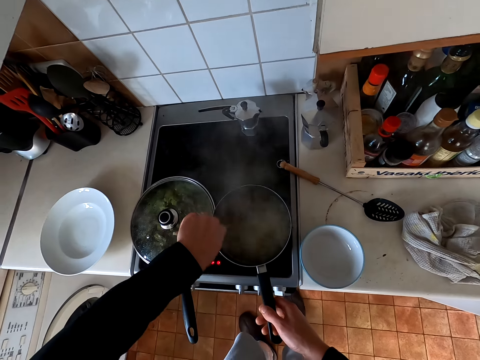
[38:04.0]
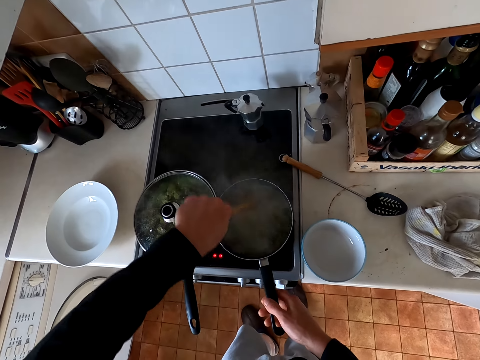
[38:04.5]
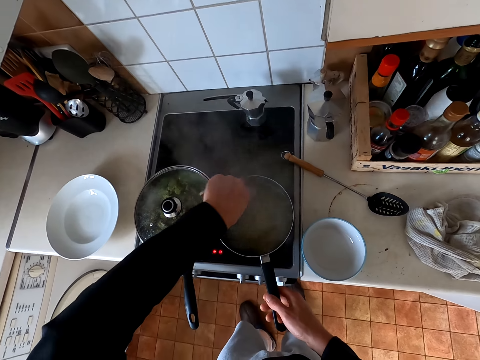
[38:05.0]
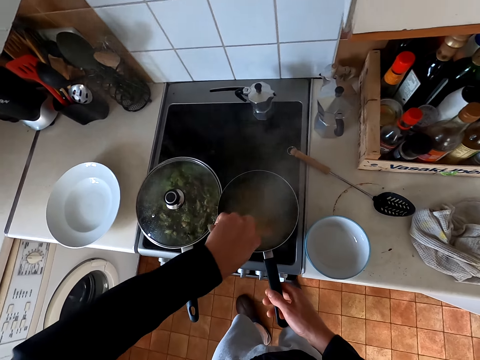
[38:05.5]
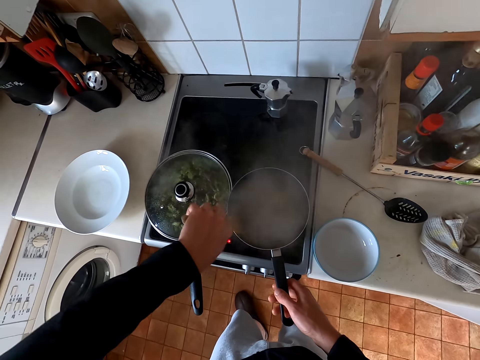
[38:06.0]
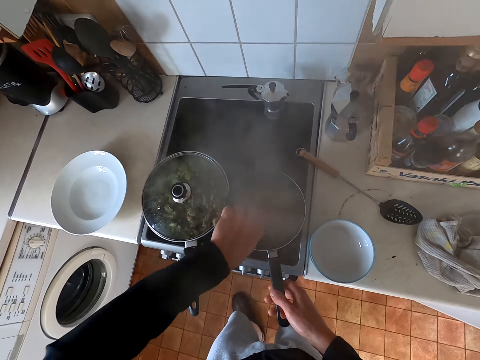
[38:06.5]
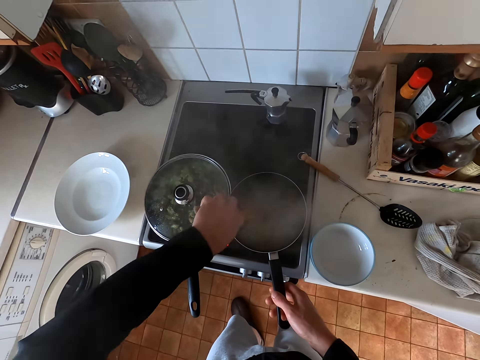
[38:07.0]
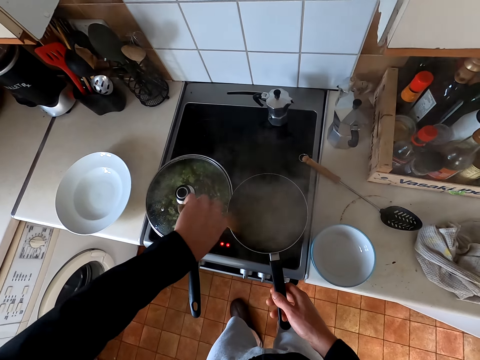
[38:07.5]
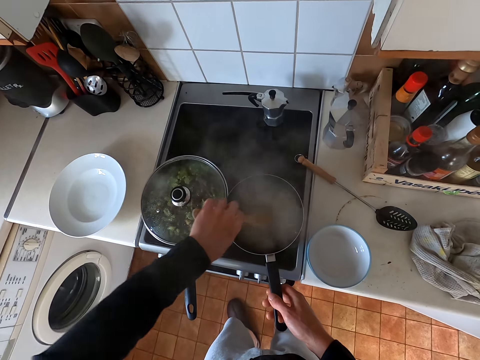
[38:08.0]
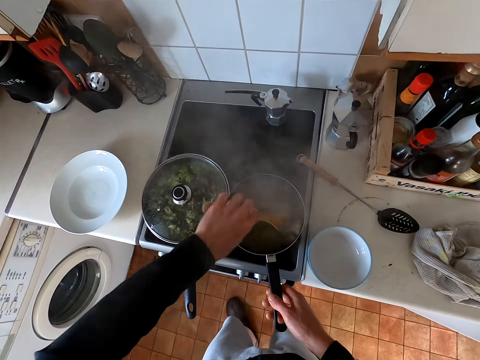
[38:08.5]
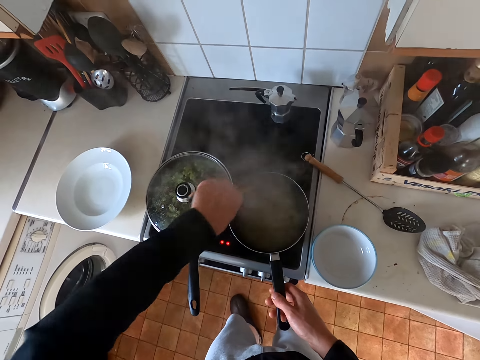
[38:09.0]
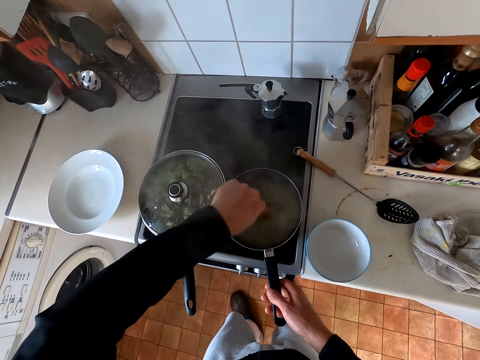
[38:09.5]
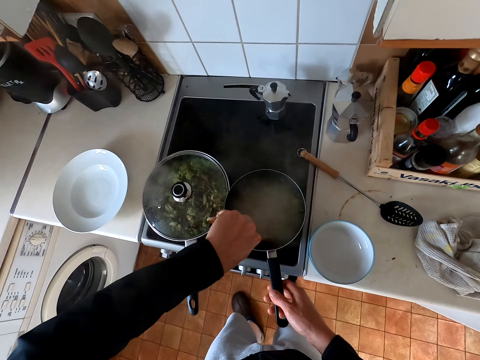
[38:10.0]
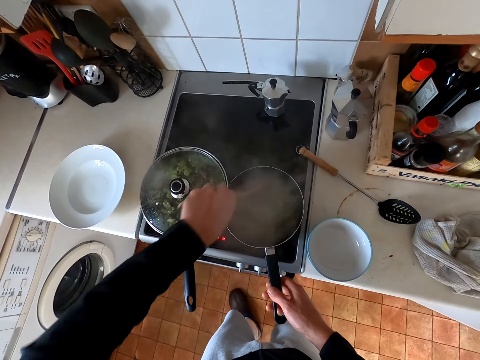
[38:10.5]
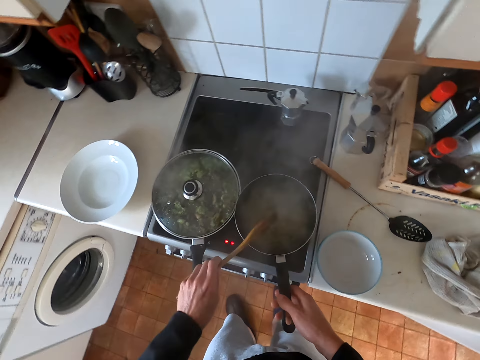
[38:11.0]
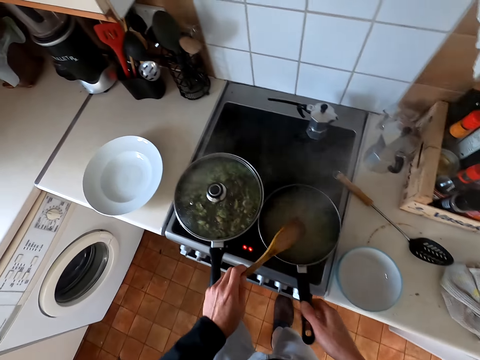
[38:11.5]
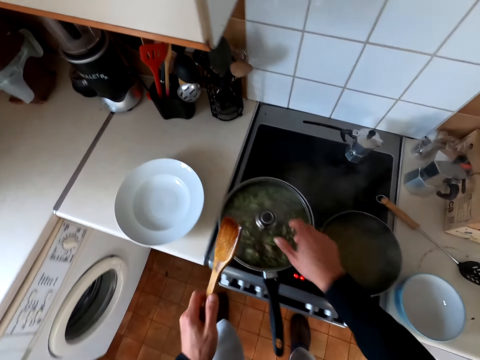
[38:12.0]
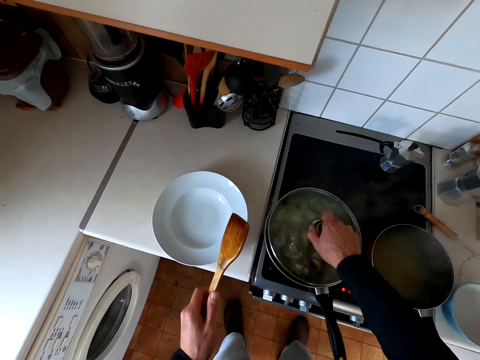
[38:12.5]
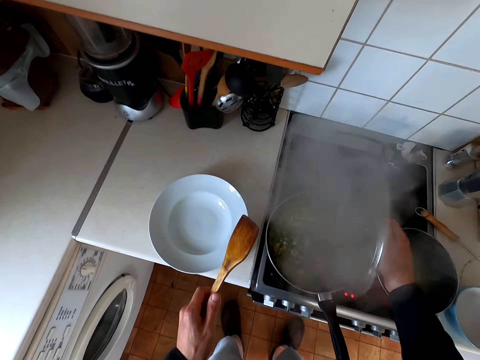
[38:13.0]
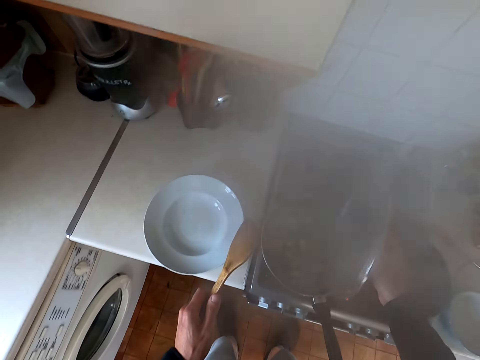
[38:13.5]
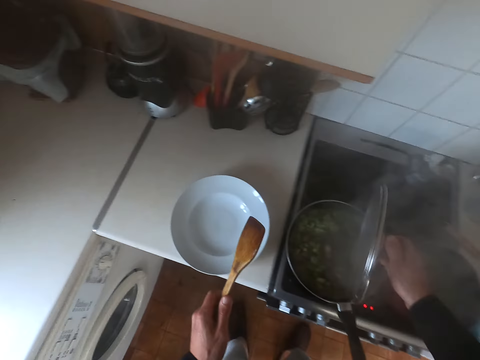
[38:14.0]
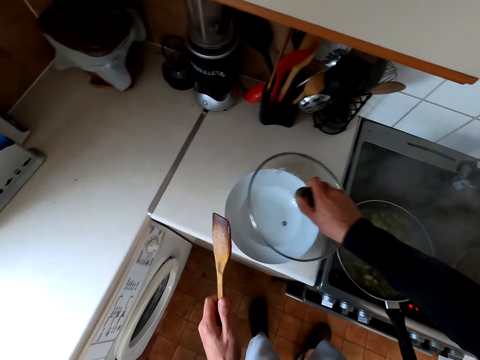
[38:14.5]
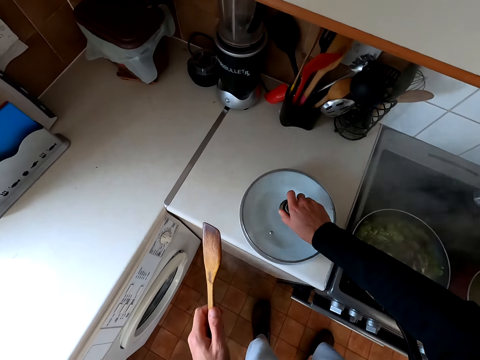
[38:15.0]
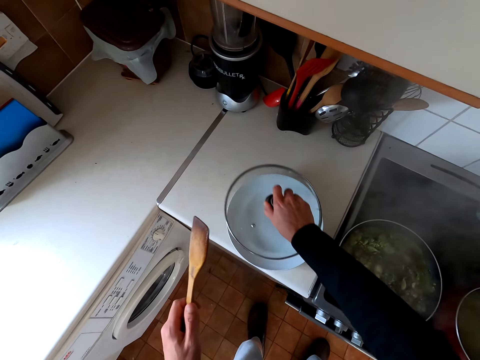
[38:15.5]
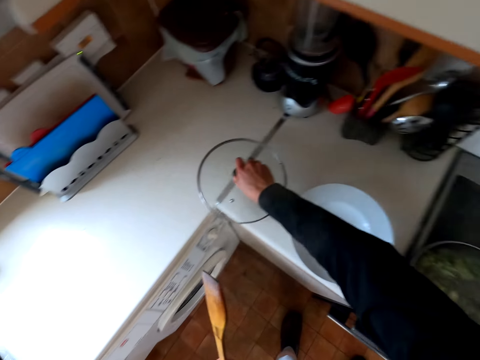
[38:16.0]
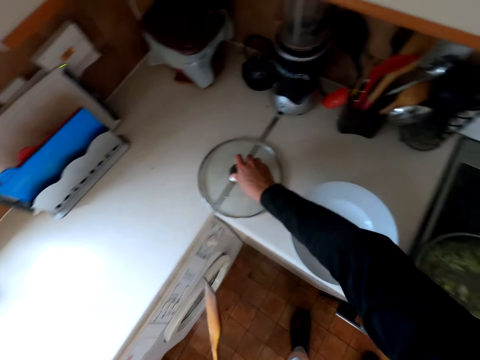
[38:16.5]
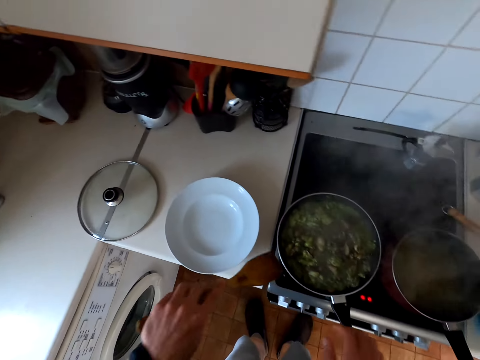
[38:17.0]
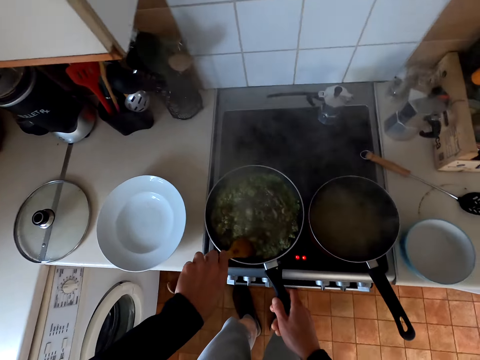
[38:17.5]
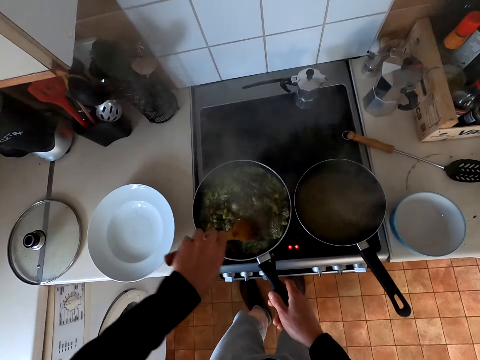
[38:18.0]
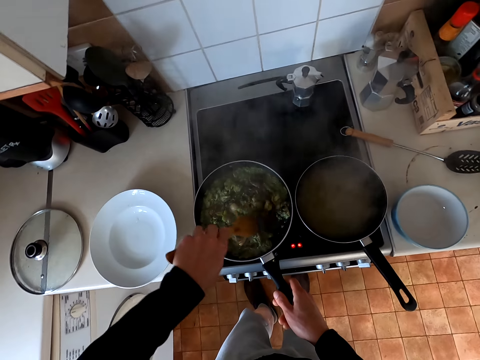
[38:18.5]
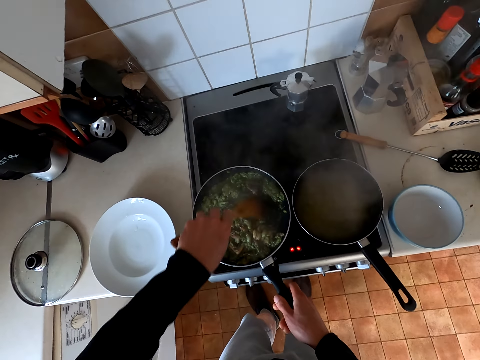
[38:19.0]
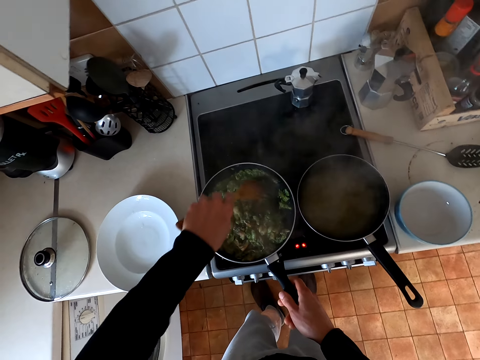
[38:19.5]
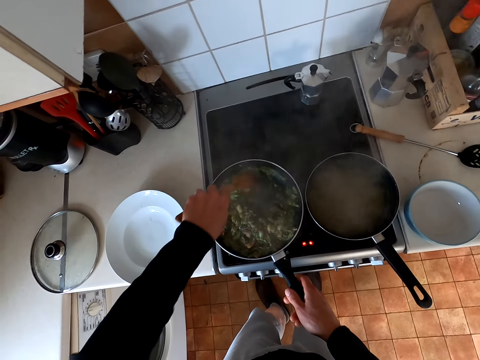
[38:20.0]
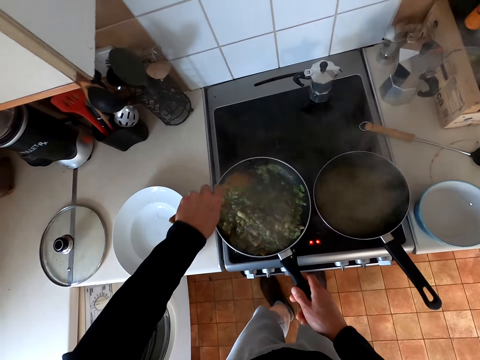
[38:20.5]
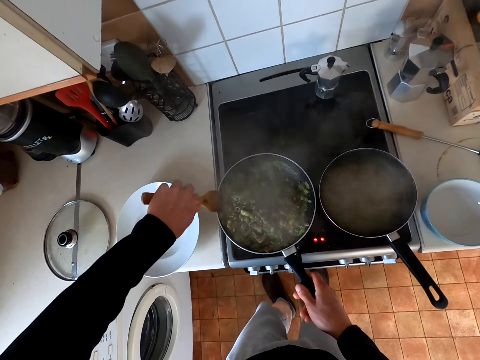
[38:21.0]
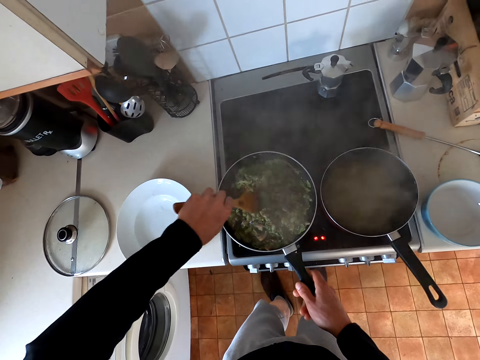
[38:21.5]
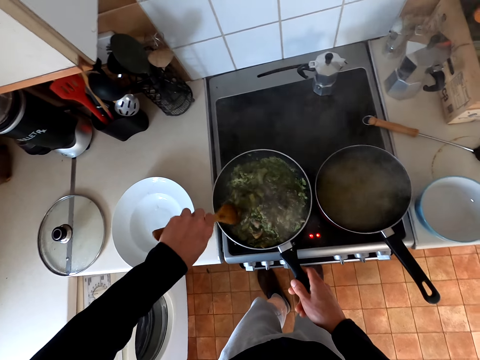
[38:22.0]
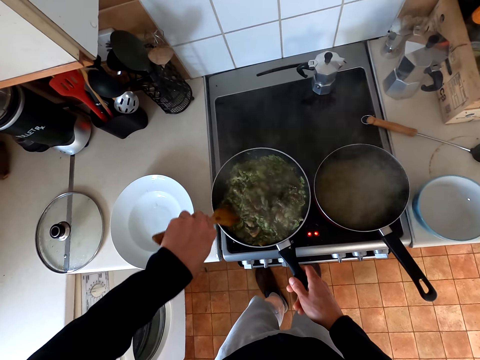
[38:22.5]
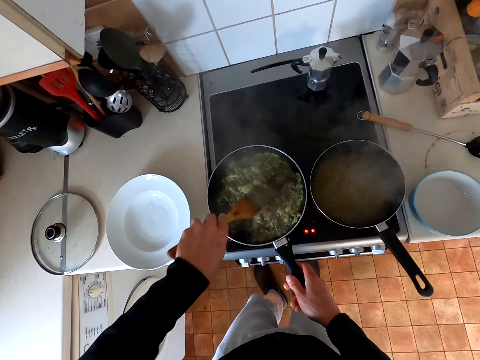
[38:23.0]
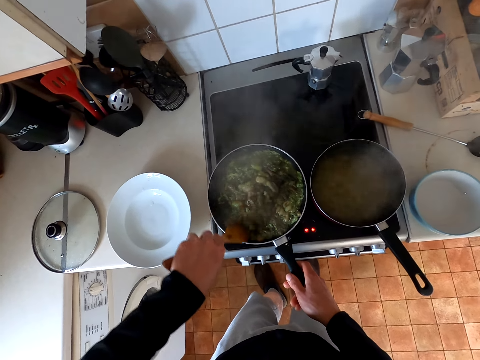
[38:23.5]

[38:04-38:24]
The camera wearer hits the spoon against the pot. They open the pot, hold the lid, and shake the lid. They put the lid on the plate. They stir the veggies with a cooking spoon and hold the pot handle.

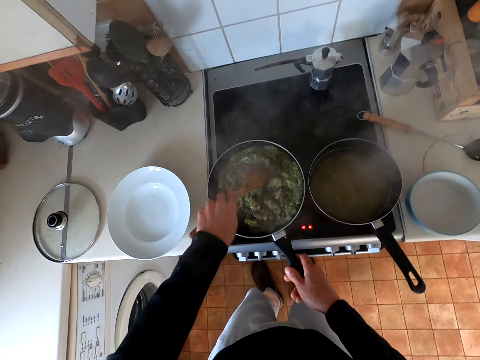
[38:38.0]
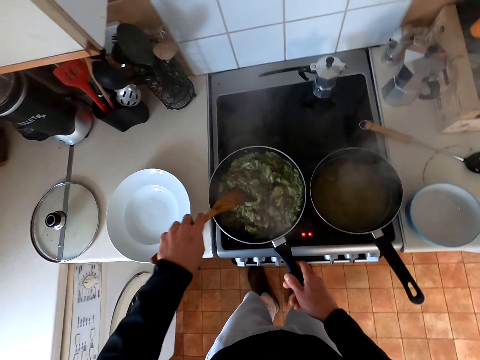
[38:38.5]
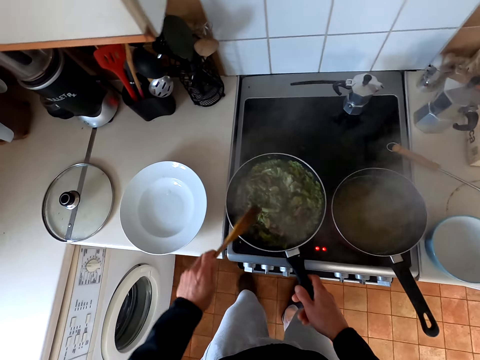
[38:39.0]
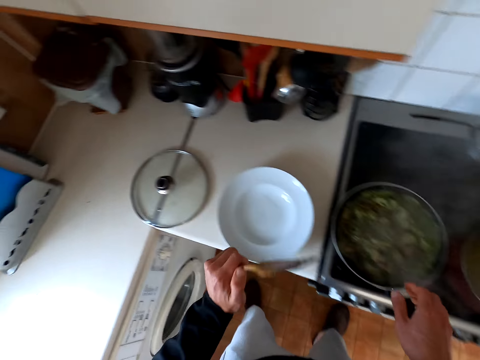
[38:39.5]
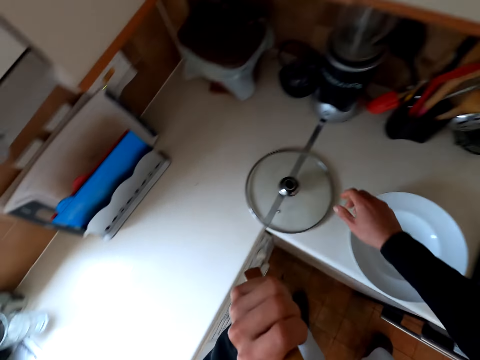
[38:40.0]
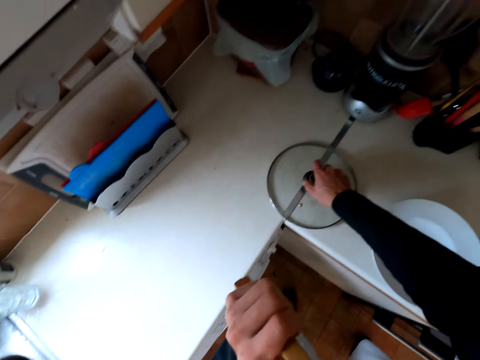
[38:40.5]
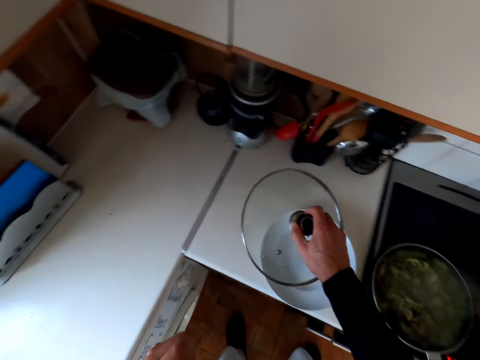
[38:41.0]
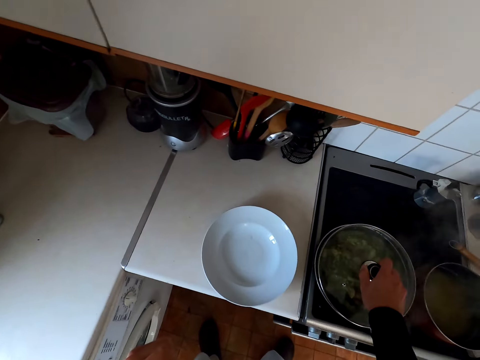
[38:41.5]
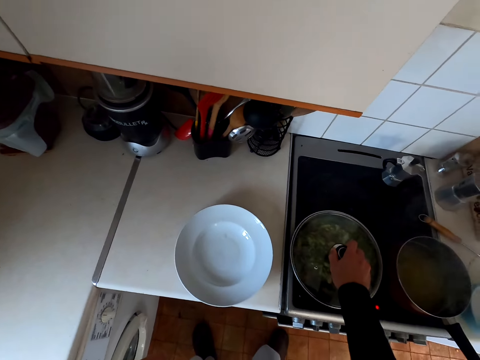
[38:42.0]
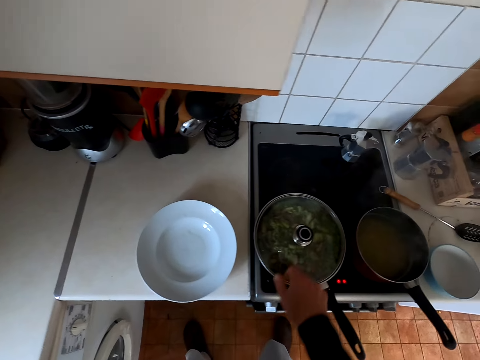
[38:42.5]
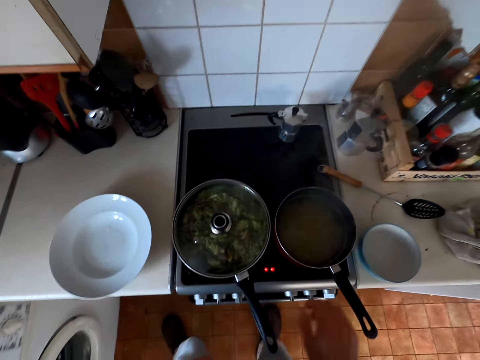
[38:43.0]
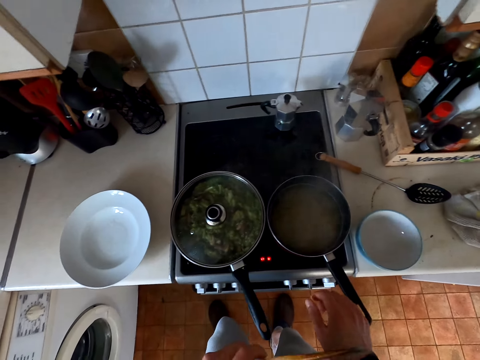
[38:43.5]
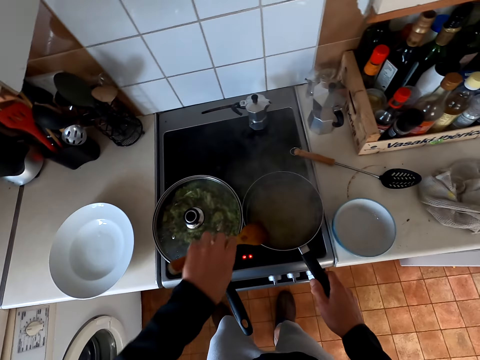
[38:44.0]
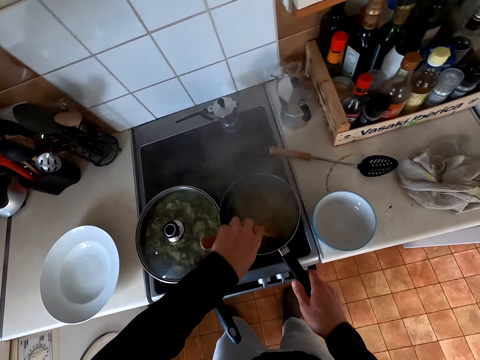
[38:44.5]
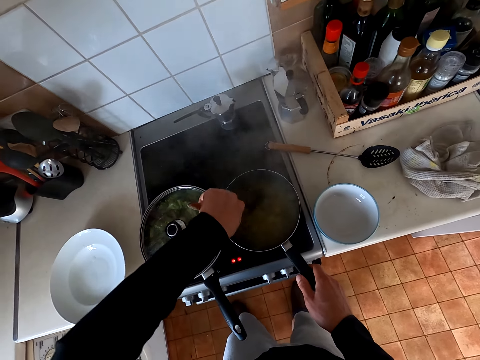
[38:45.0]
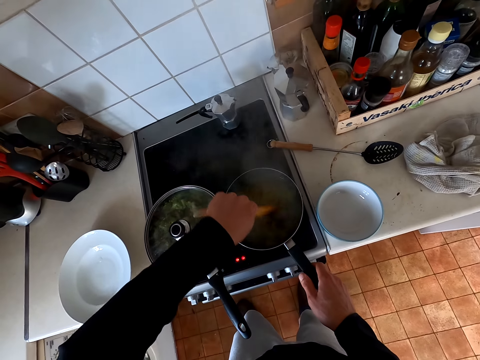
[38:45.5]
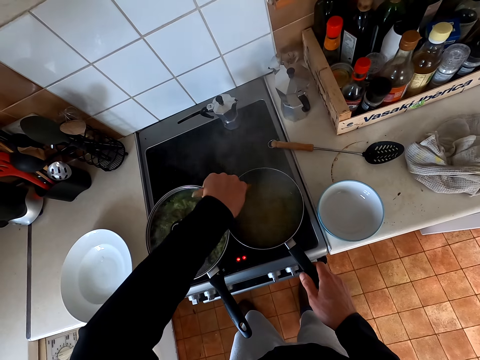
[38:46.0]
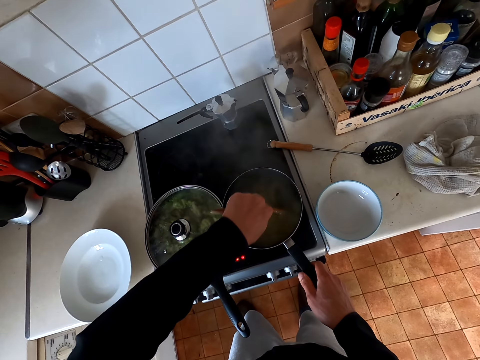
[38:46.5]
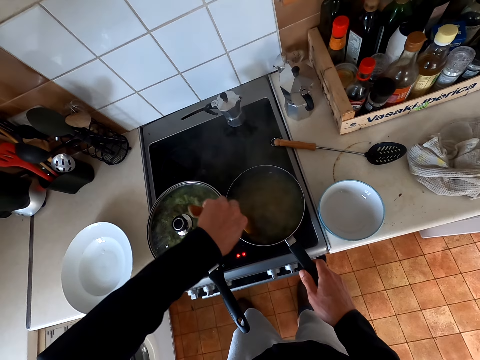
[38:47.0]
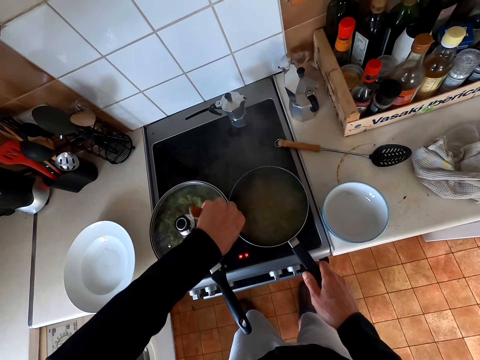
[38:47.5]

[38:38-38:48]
The camera wearer holds the spoon. They pick up the lid. They cover the veggies with the lid. They stir the macaroni with the cooking spoon.
